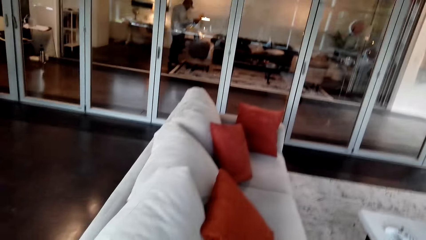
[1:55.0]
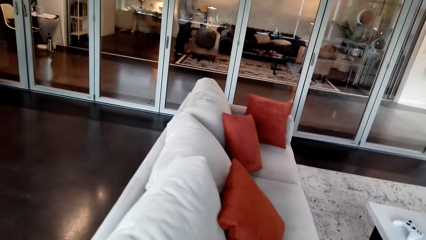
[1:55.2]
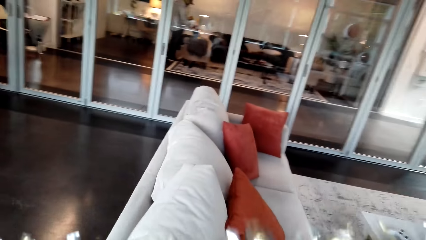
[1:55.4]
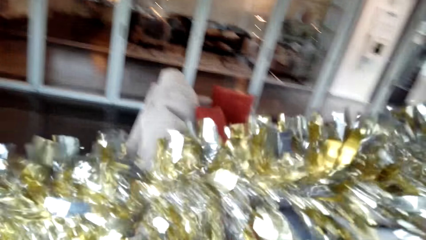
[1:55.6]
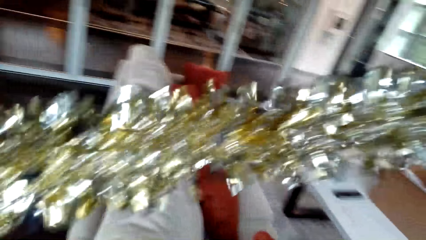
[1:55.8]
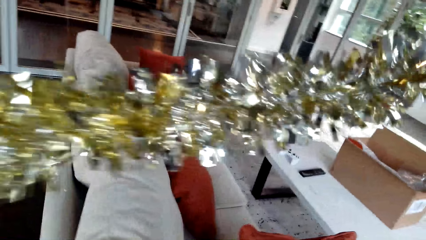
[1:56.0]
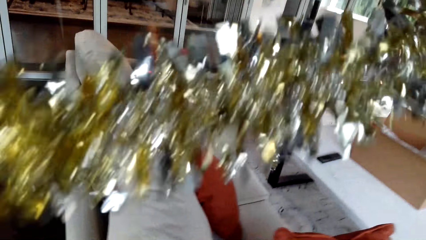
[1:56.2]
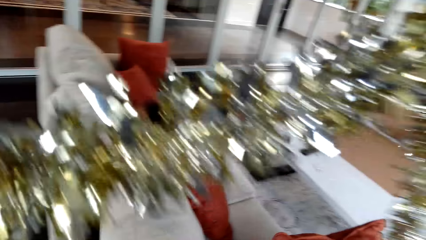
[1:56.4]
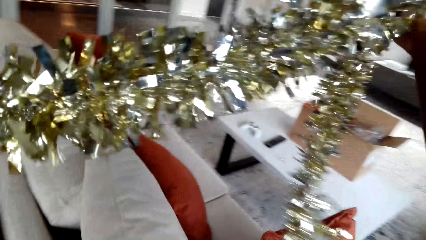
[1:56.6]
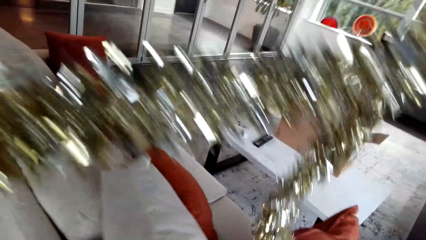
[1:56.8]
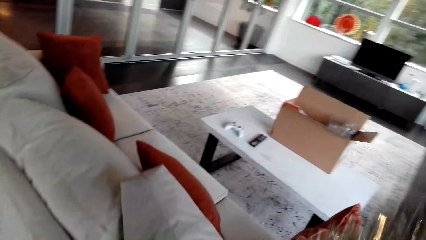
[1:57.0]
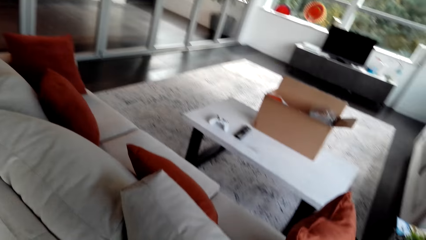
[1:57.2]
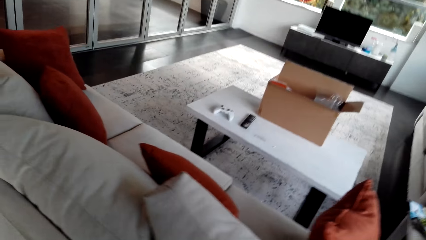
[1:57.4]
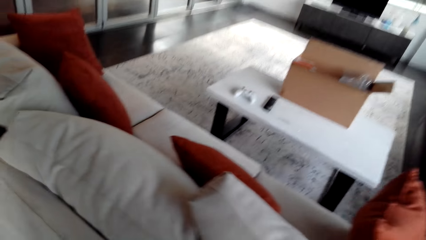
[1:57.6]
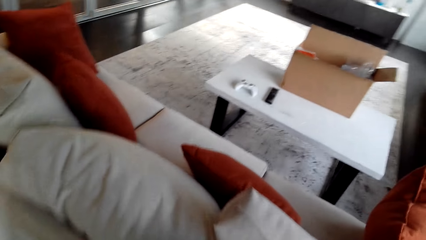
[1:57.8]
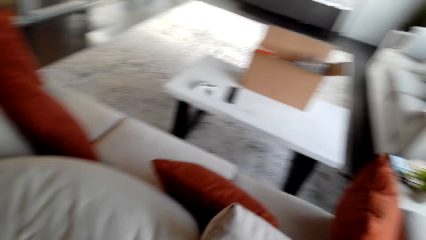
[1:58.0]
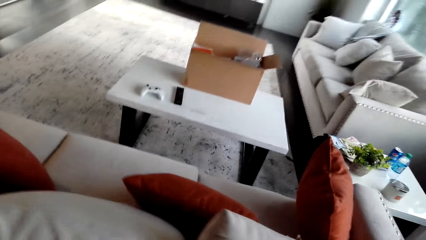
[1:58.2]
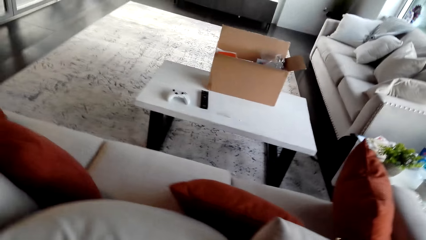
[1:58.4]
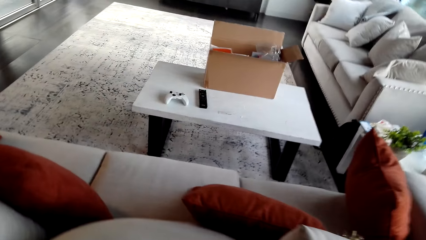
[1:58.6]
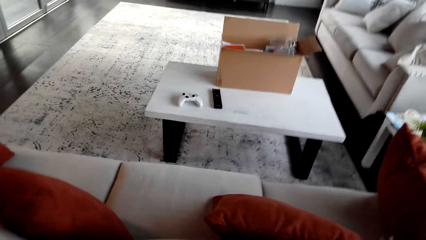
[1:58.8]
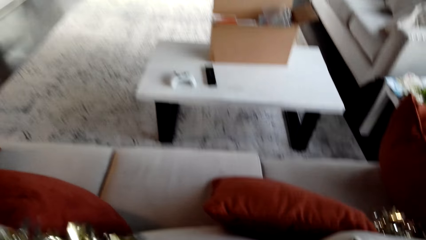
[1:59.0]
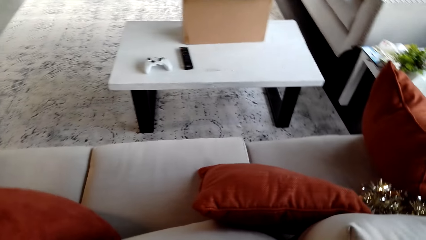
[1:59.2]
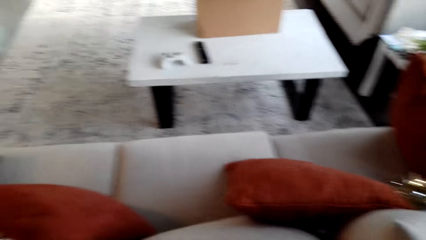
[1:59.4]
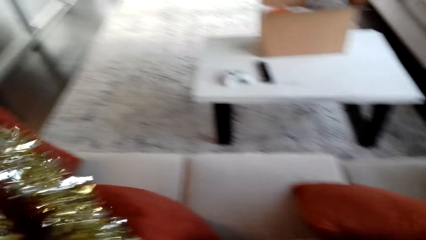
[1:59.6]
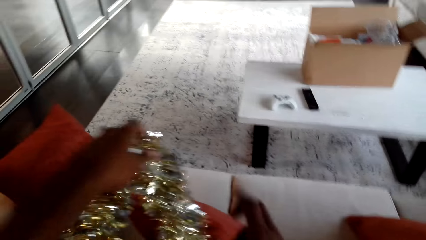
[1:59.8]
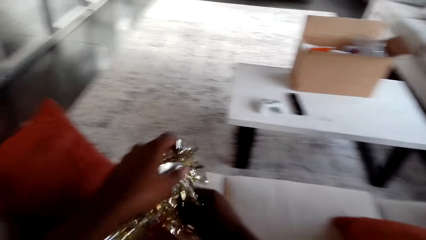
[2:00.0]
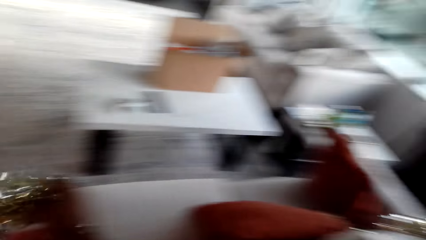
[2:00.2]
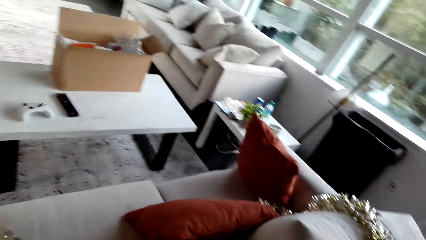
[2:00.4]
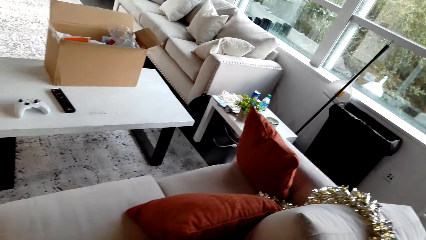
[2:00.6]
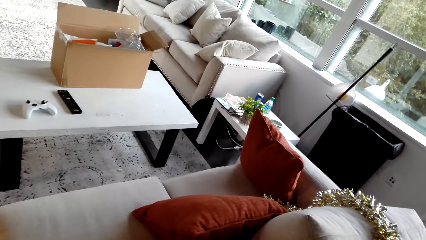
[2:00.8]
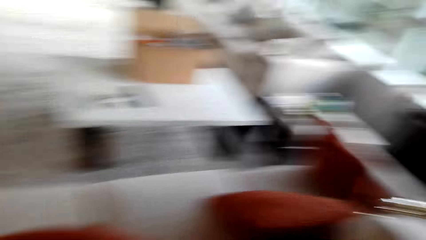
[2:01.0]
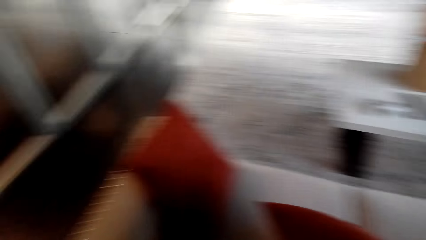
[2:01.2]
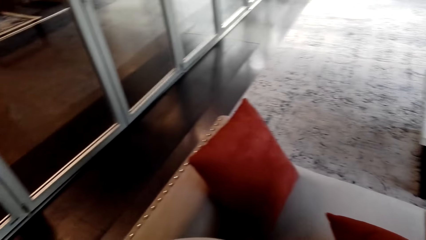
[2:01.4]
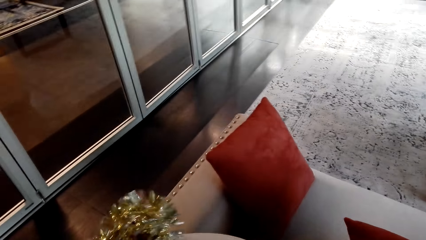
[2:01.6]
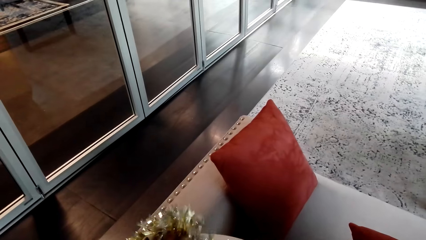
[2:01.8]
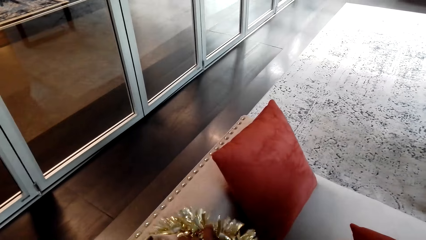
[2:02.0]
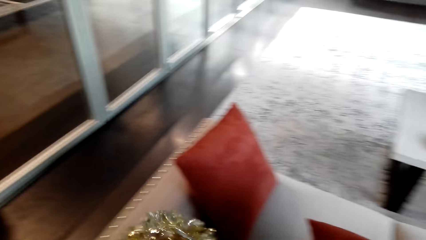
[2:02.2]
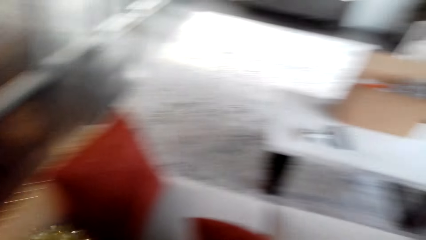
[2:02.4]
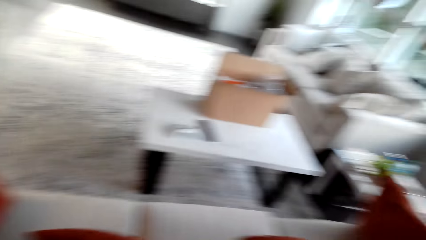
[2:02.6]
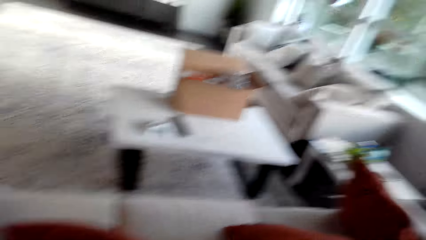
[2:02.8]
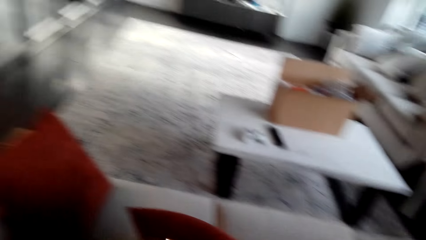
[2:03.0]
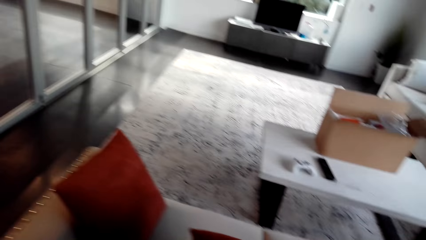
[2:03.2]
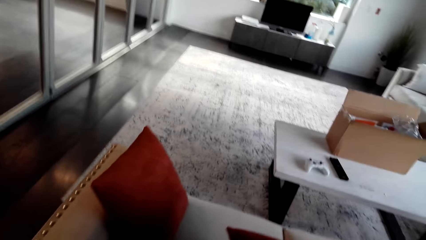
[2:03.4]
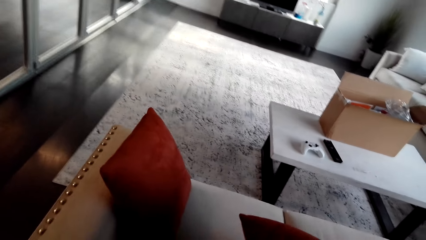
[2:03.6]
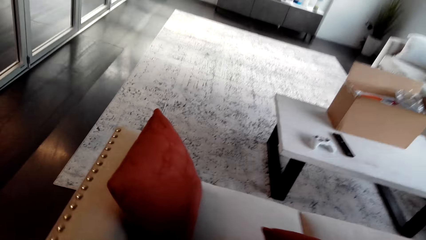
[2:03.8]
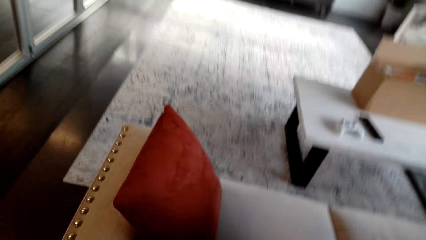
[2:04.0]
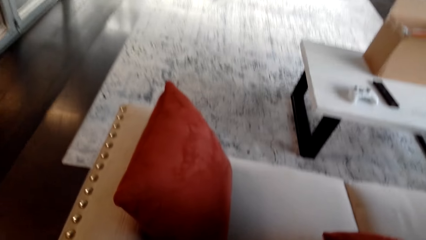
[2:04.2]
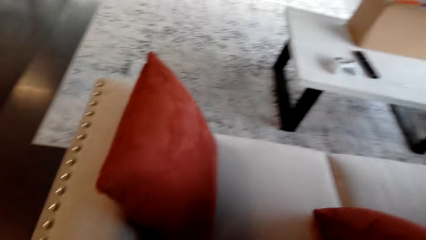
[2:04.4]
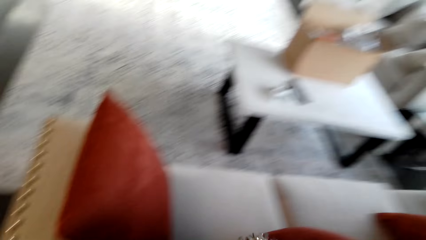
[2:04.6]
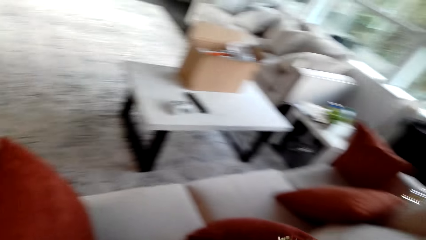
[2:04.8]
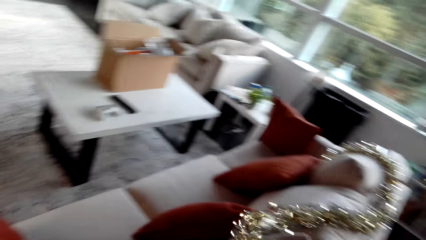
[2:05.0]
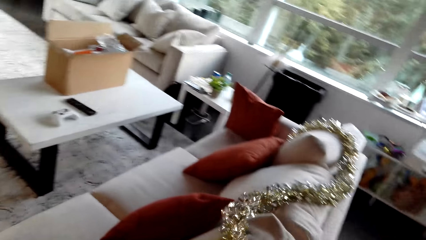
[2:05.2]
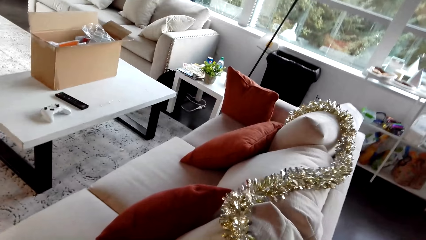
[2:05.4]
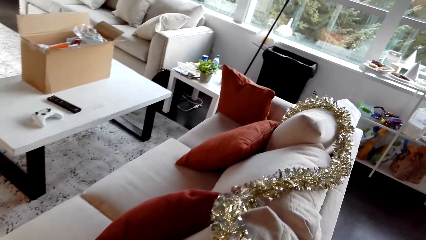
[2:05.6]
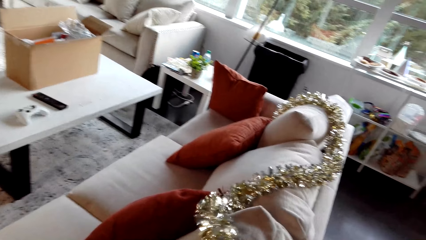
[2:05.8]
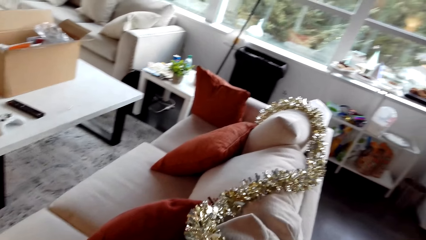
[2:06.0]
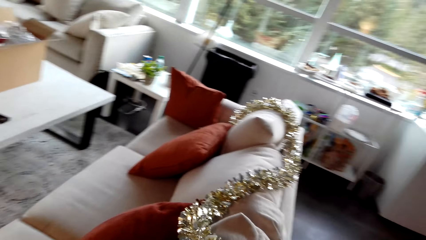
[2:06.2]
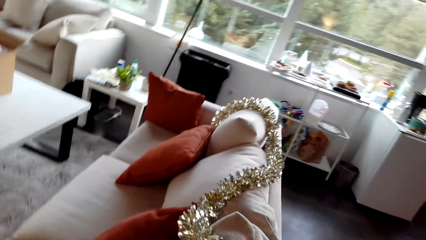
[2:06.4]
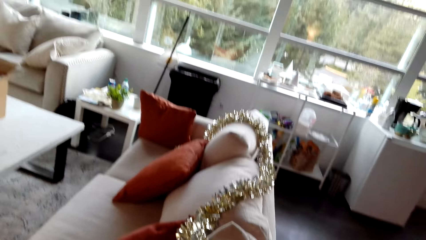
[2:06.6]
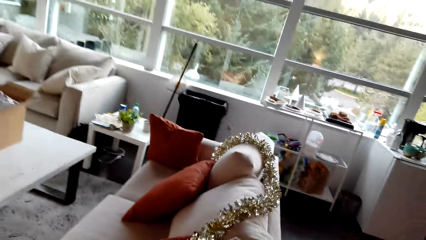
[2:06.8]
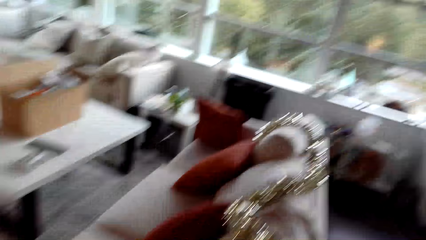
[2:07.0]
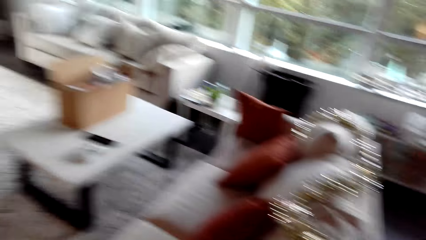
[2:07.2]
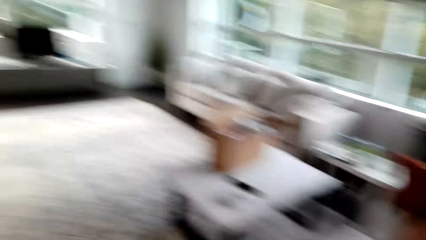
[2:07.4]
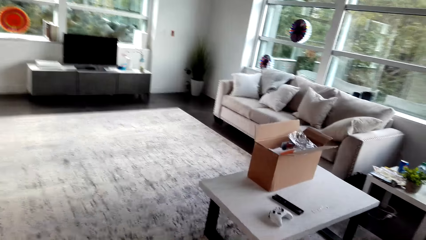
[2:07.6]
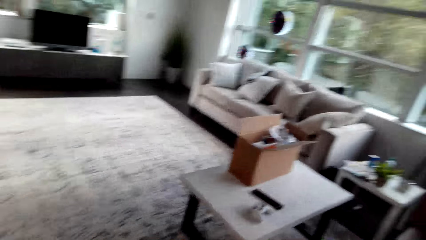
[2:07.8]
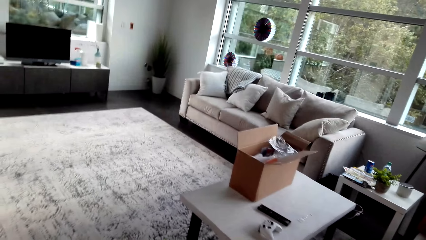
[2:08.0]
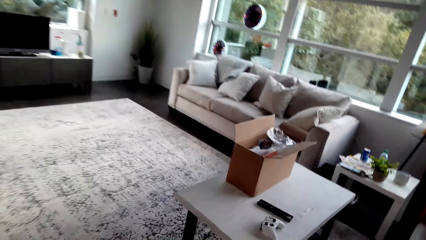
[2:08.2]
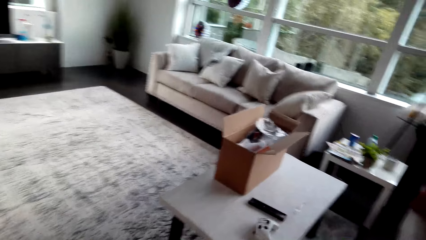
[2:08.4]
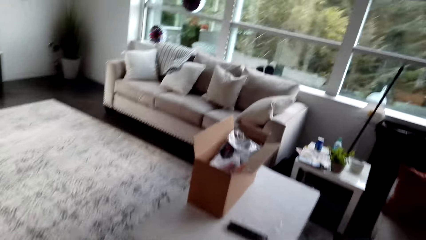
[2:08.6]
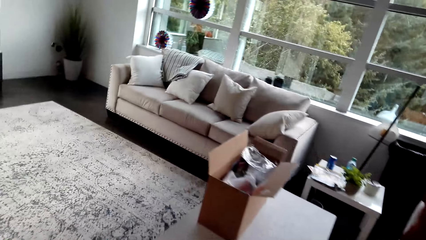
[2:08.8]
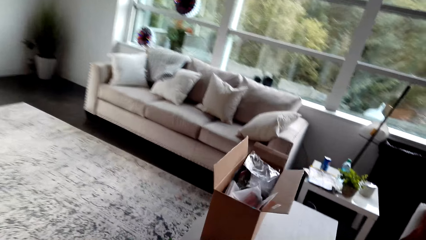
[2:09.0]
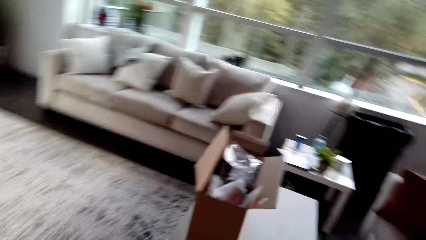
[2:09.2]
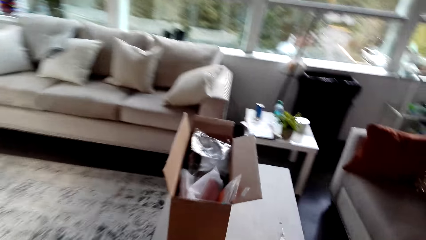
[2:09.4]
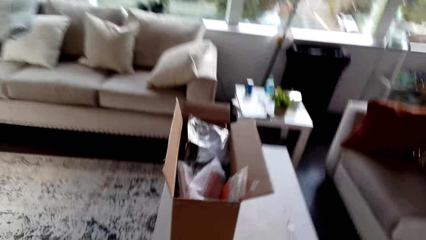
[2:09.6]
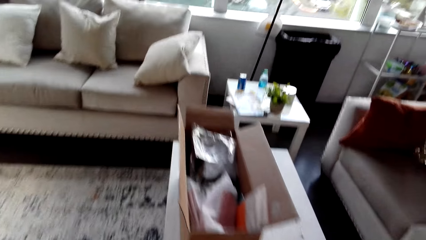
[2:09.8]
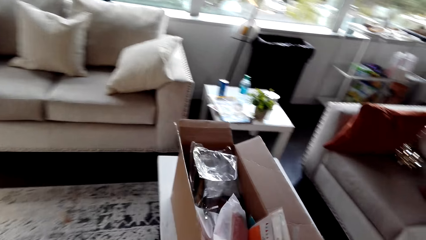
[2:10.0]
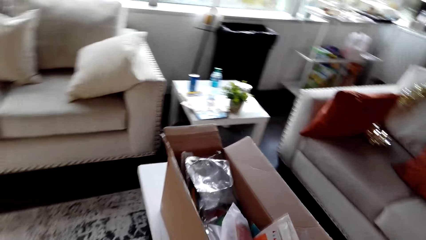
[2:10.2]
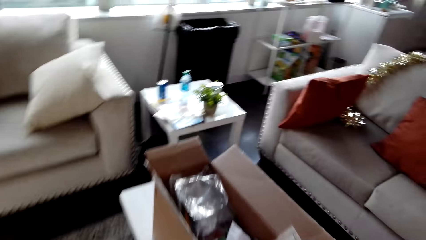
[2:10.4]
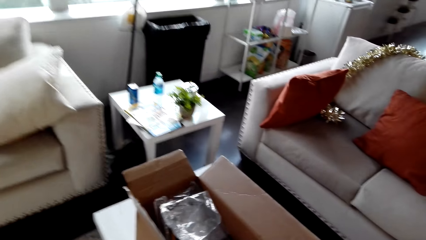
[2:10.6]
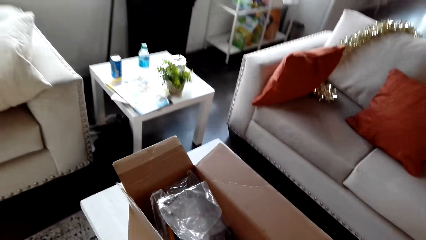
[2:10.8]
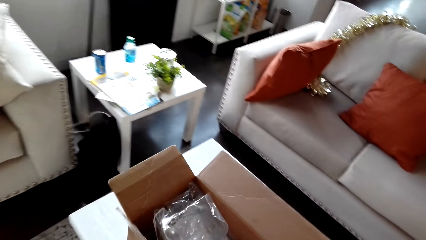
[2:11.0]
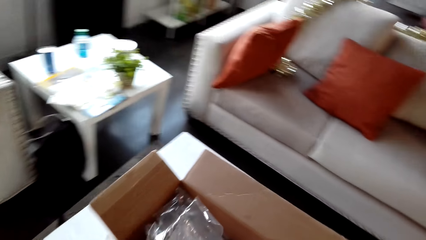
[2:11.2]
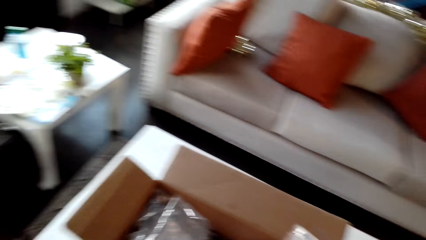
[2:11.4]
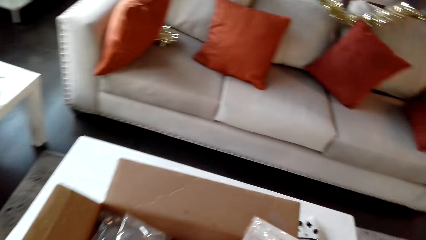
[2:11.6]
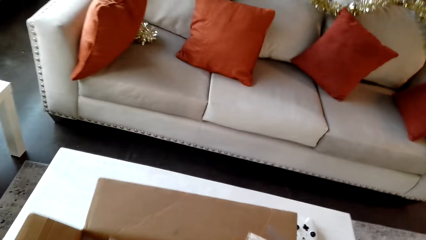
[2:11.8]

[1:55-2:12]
The camera wearer aligns the ruffled simulated silk flower on the sofa. They put the decoration at the chair. They walk around the room.
